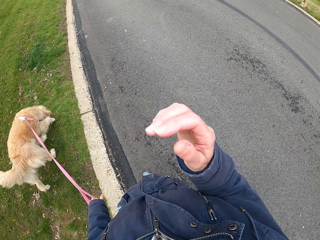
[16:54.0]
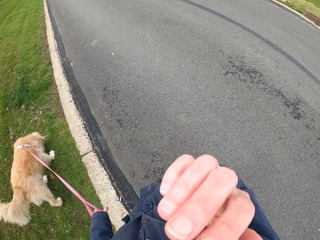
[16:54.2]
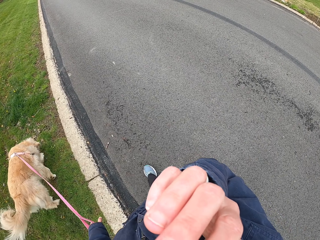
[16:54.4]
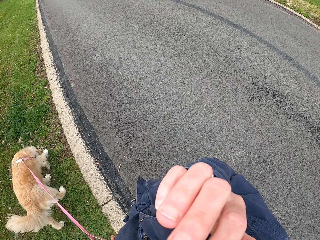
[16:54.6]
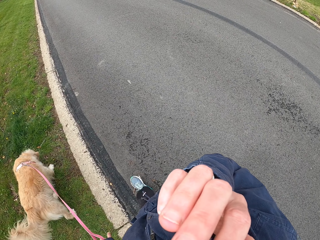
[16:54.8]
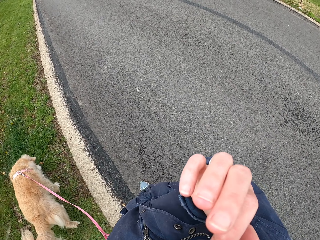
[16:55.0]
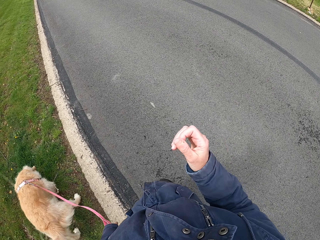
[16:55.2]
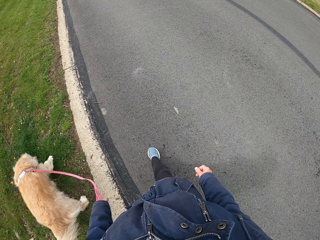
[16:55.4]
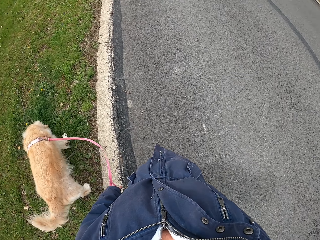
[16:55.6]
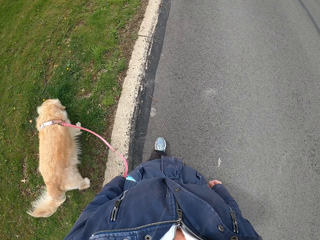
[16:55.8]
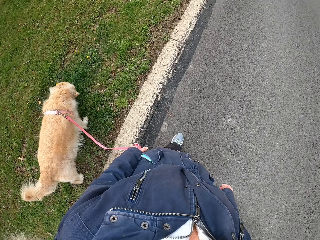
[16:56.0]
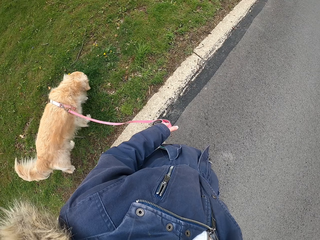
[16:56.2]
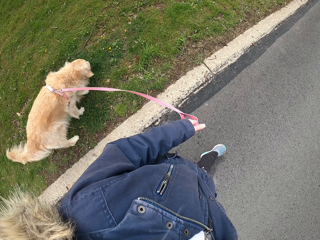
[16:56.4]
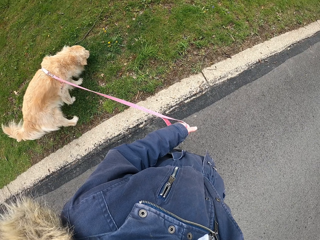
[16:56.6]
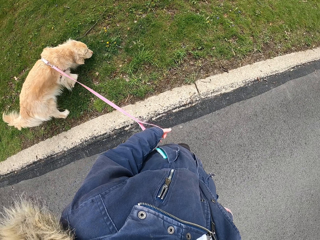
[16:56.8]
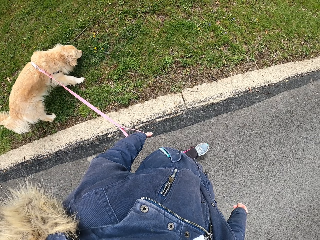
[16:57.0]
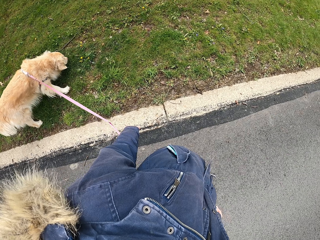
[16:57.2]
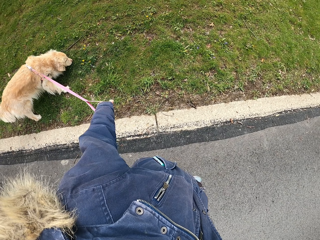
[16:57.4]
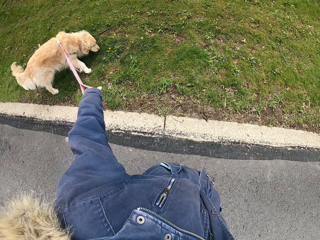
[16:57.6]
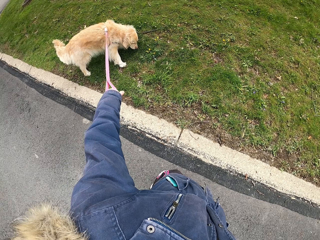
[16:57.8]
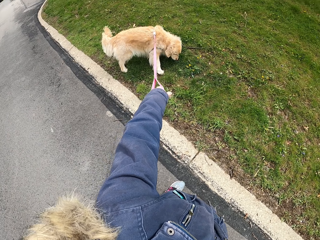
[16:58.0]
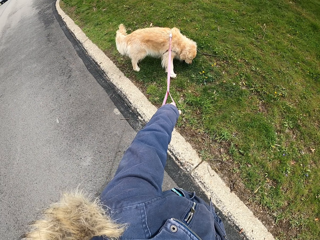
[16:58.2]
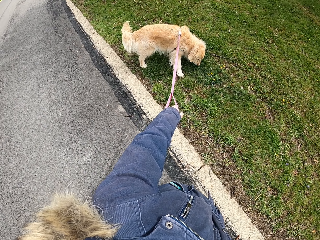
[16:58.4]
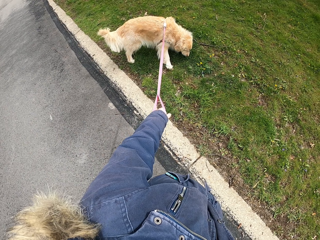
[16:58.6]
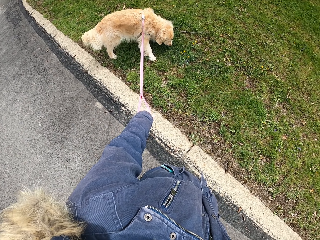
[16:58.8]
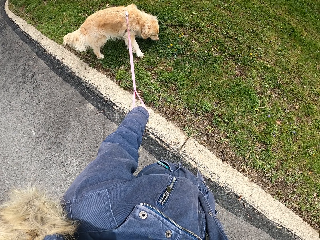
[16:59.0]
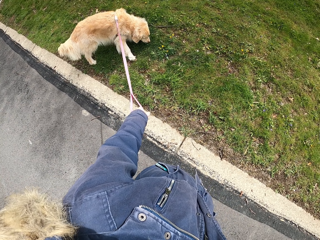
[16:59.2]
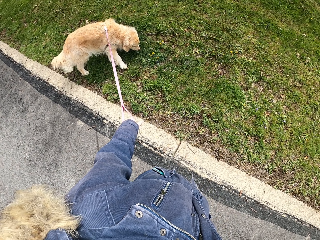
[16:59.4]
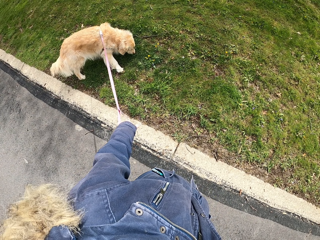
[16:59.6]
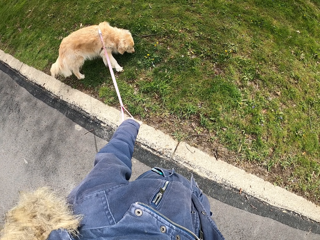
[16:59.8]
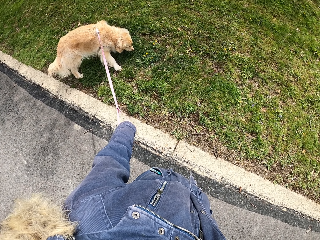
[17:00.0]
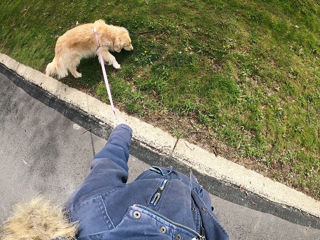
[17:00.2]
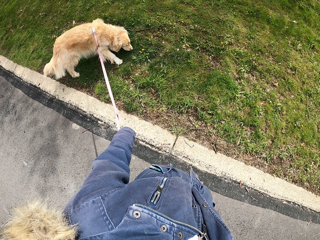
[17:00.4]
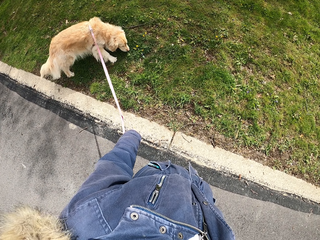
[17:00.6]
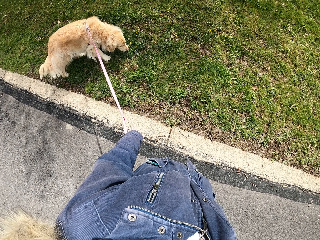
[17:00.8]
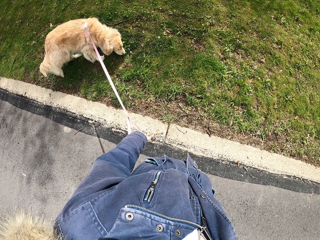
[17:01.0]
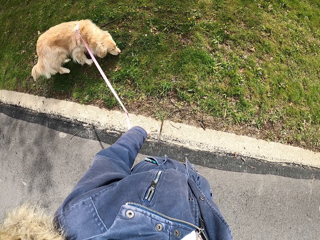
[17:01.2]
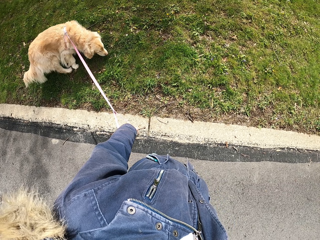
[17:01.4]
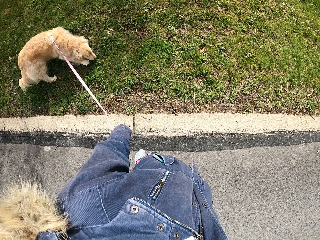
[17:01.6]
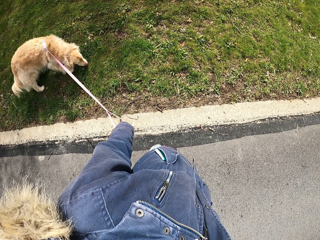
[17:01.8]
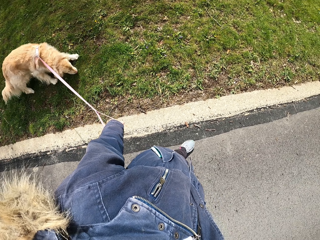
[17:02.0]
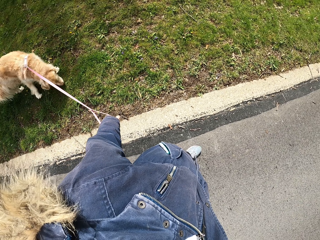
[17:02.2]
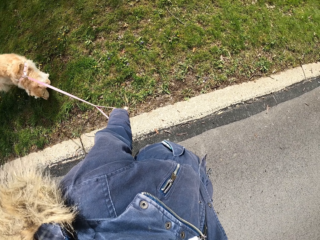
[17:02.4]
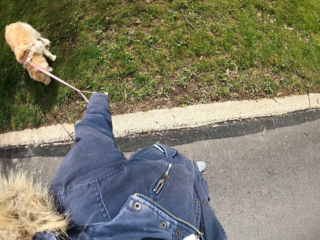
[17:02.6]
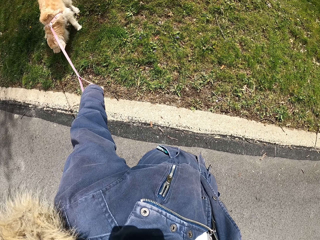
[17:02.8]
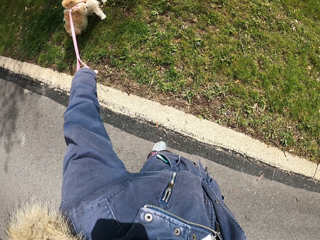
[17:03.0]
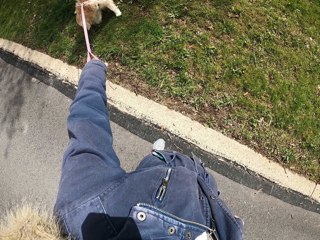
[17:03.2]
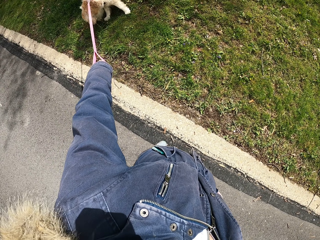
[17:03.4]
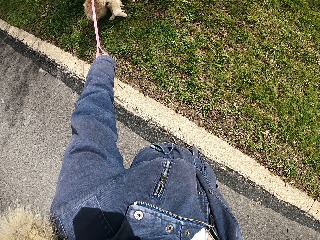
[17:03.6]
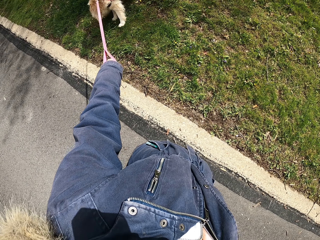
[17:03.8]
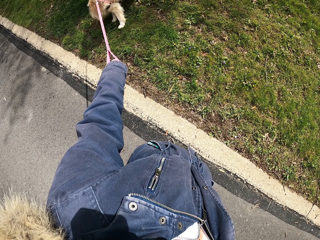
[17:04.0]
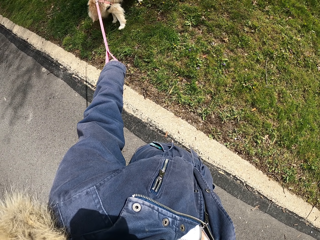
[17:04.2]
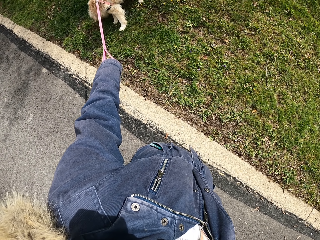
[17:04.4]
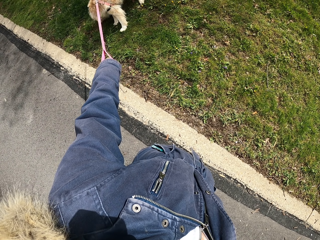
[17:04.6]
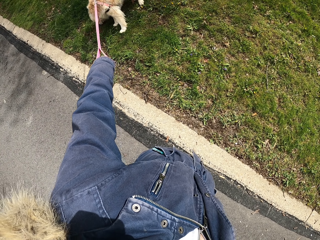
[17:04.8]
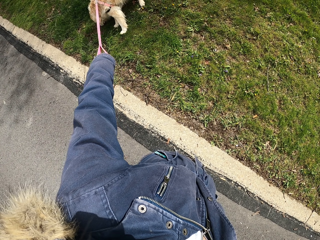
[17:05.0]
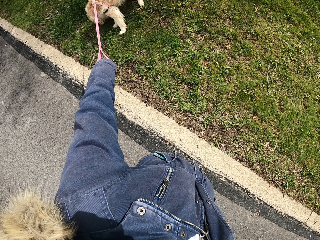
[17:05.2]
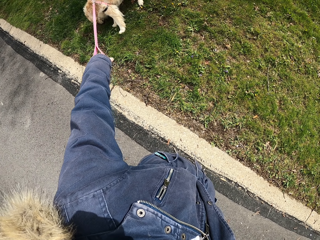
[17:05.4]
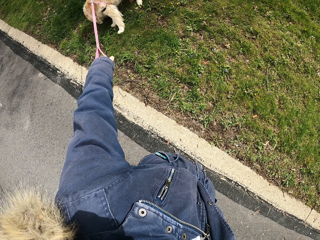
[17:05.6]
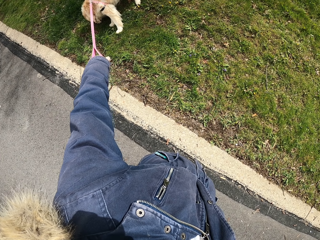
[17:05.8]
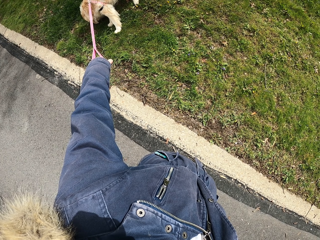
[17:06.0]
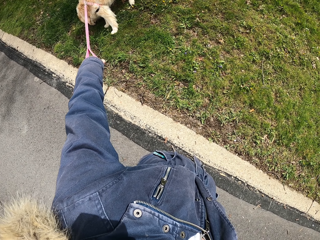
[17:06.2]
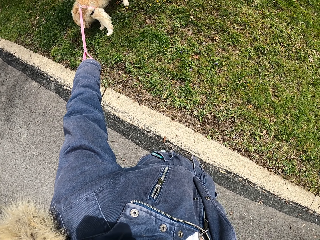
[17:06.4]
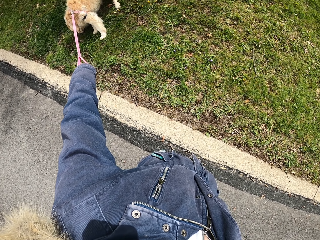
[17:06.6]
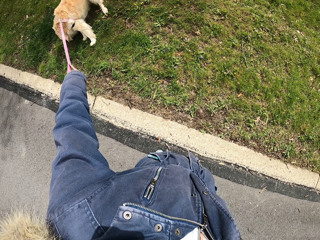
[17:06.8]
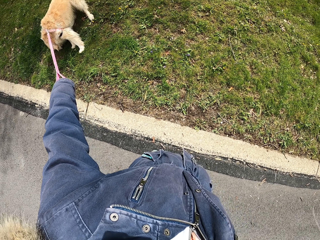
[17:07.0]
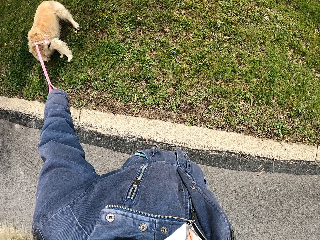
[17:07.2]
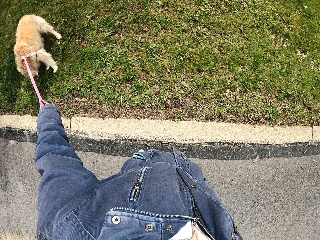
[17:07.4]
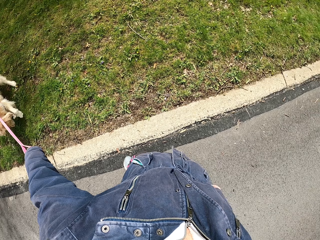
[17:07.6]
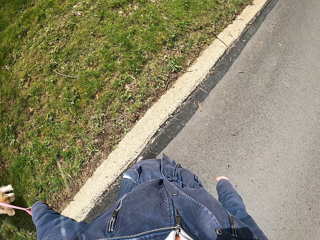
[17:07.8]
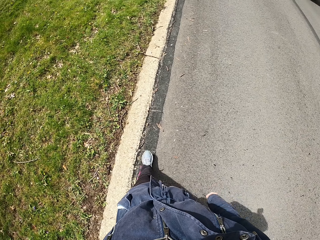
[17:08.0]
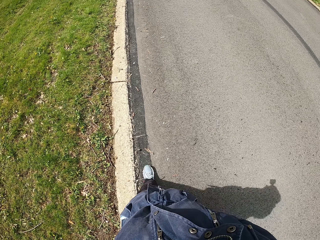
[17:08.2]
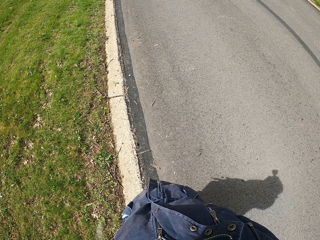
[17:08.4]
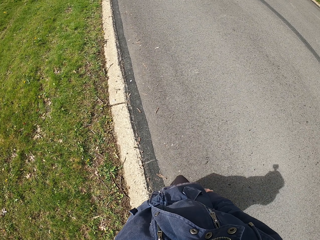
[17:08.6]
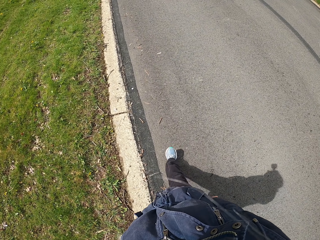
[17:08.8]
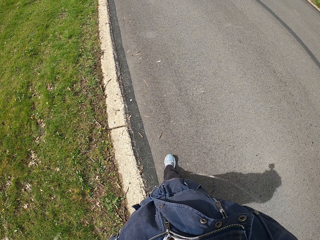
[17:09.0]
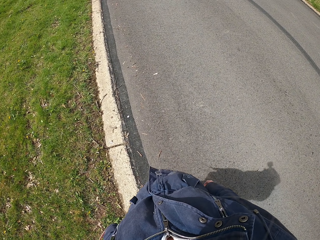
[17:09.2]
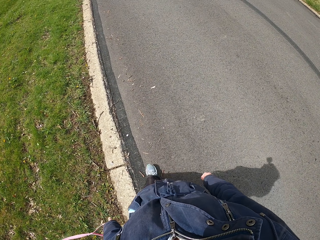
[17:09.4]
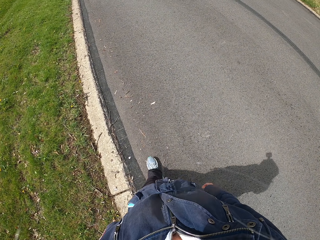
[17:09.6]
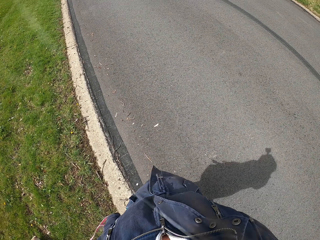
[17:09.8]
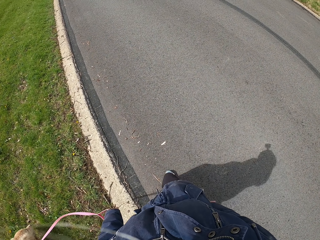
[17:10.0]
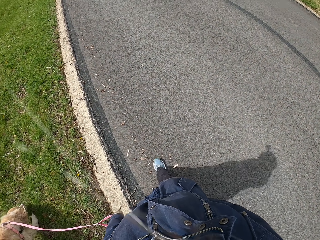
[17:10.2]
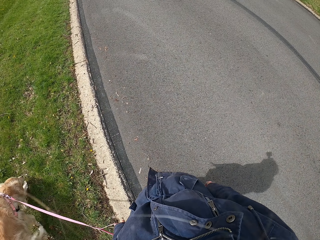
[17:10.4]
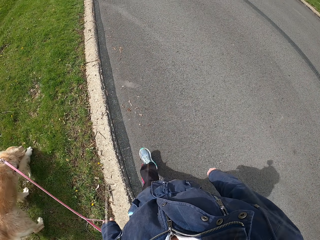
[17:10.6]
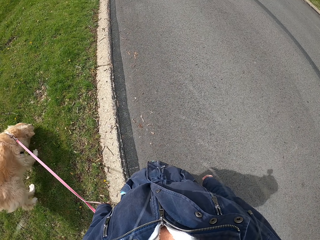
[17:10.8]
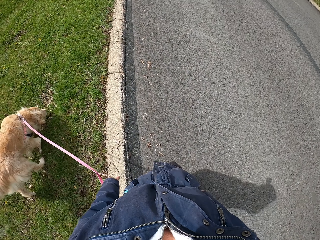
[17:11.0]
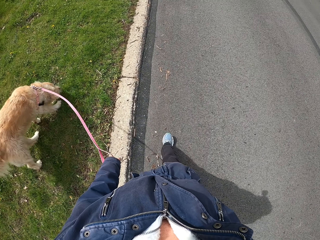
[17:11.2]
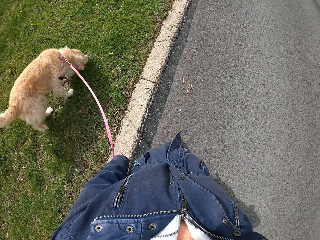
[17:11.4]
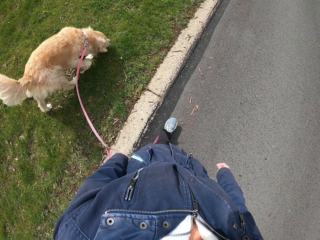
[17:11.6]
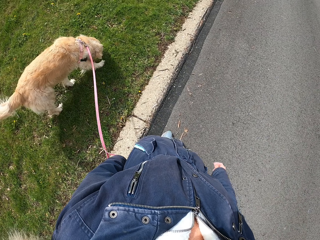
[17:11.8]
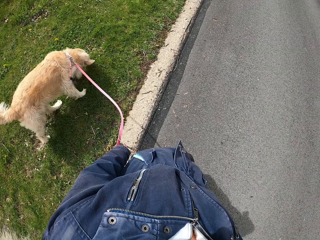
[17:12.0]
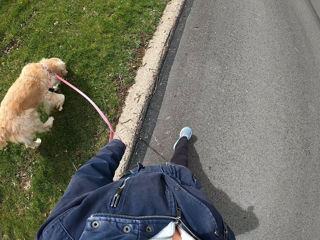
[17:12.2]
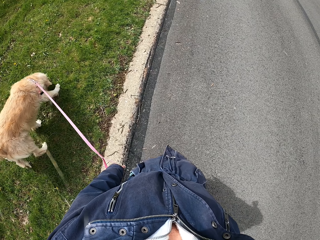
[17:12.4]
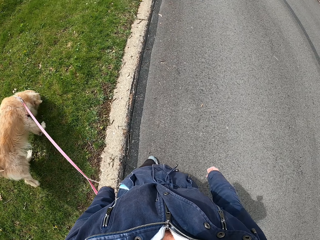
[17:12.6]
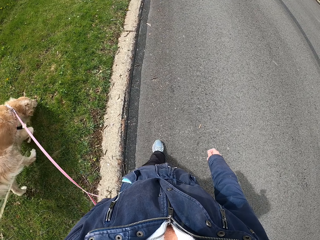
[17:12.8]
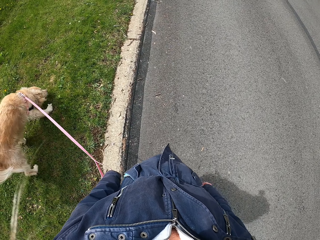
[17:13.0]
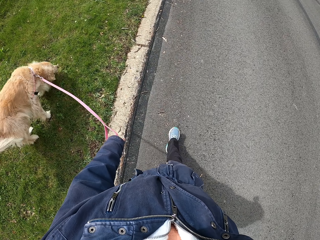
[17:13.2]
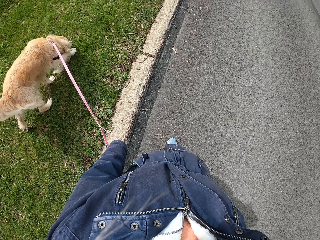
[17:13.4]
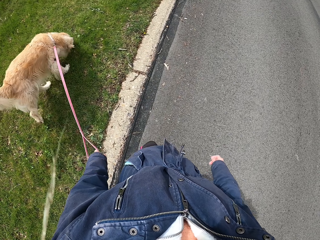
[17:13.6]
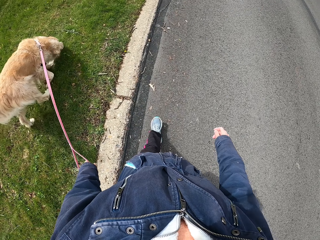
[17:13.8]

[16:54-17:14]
The camera wearer touches the face area. They stand a little bit. They walk the pet on the road. They make a few steps. They stand a little bit. They walk away with the dog along the road.

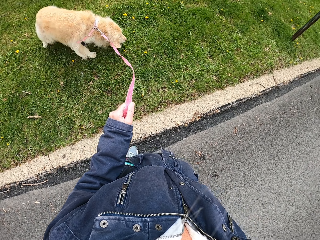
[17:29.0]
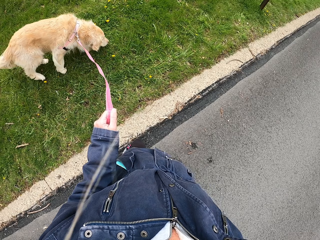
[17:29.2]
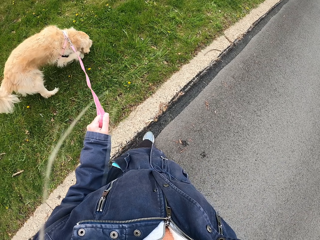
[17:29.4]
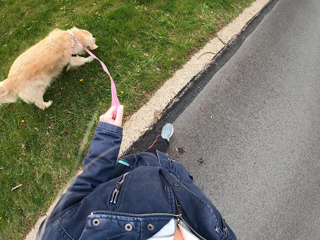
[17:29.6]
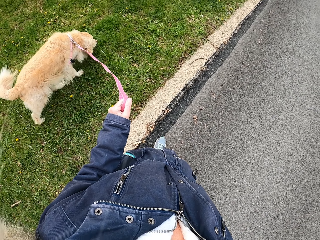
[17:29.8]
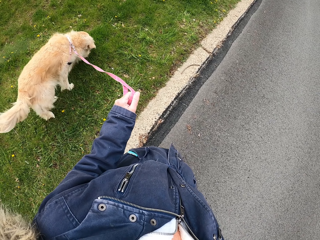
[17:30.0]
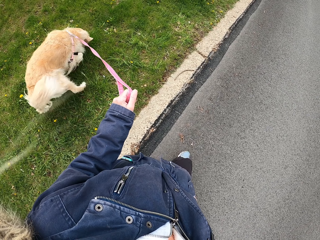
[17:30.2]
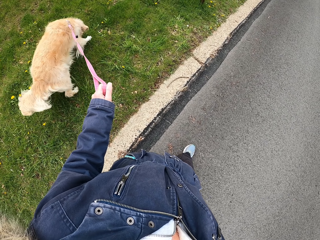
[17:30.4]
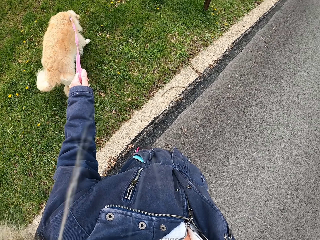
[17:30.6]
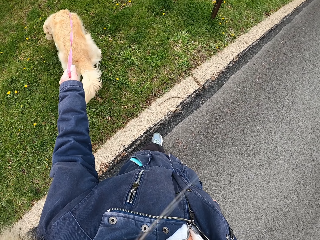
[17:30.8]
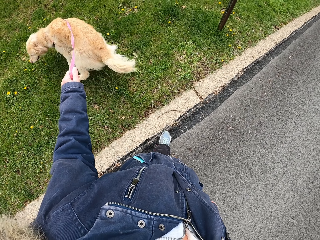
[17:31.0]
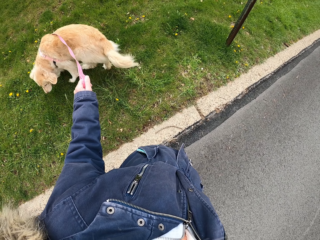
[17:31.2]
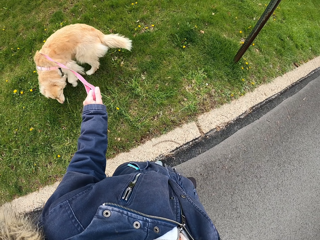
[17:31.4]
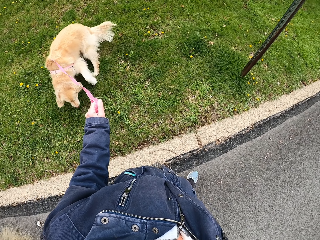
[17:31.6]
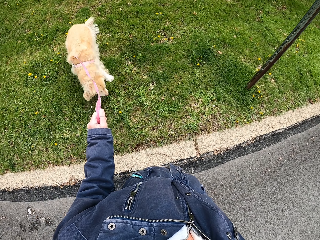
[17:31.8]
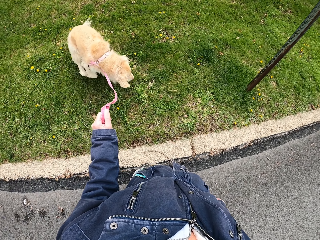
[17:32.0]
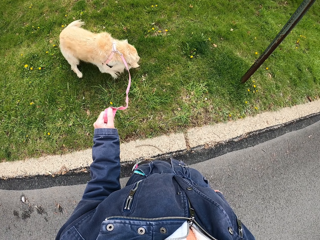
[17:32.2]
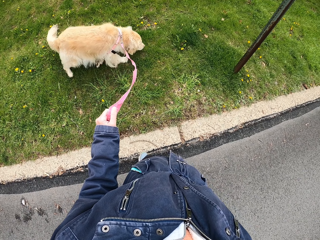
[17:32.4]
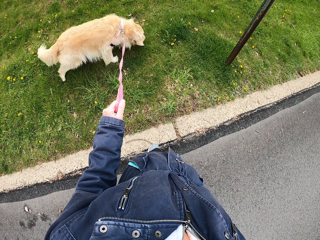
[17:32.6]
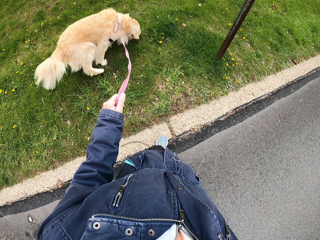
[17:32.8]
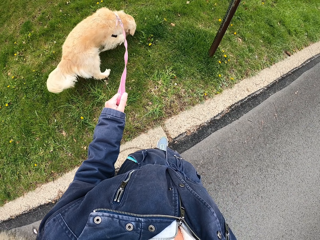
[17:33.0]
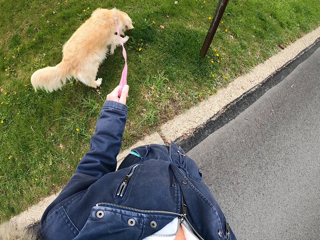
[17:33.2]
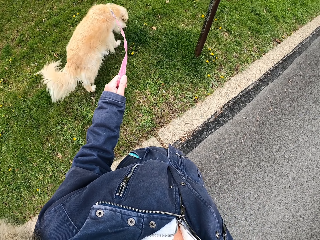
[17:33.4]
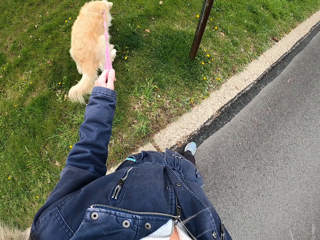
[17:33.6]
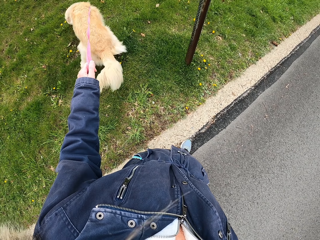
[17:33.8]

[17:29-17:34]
The camera wearer walks the pet on the road.
